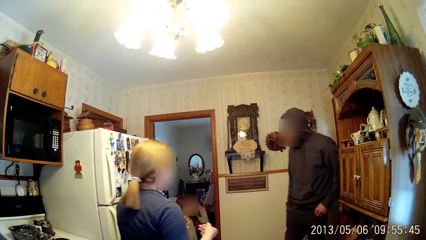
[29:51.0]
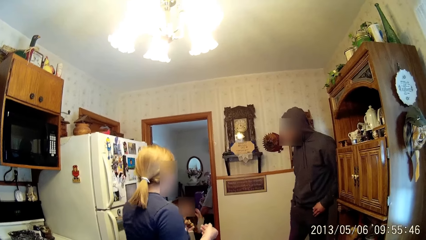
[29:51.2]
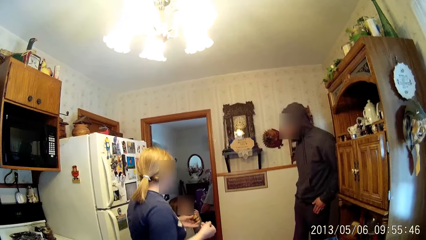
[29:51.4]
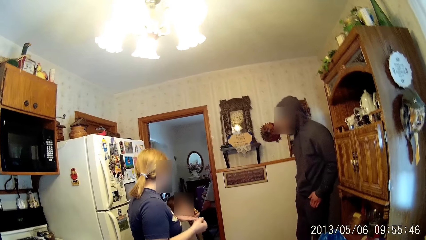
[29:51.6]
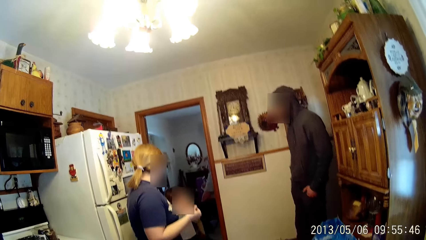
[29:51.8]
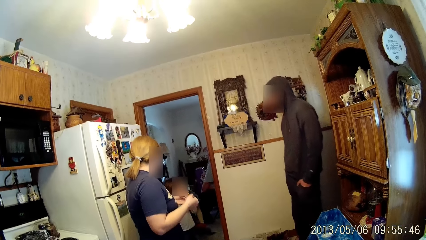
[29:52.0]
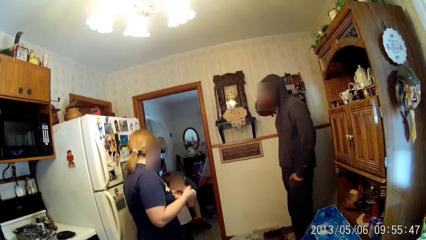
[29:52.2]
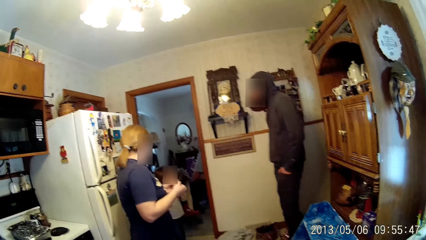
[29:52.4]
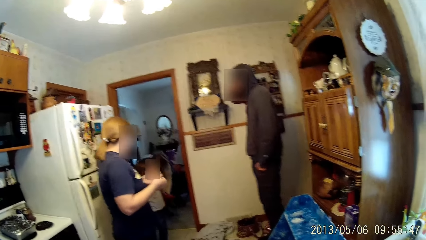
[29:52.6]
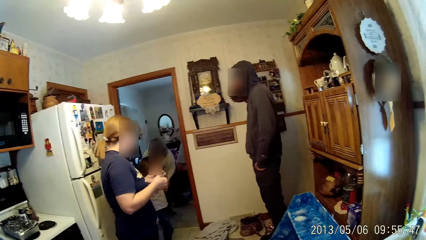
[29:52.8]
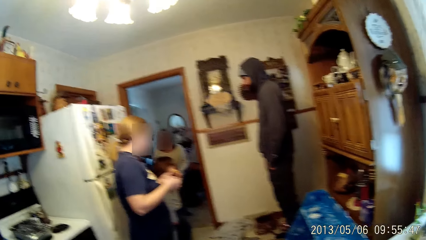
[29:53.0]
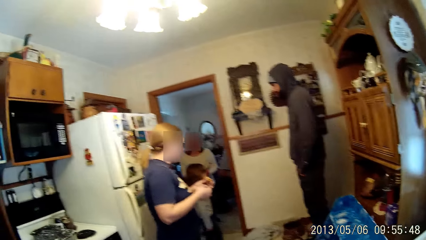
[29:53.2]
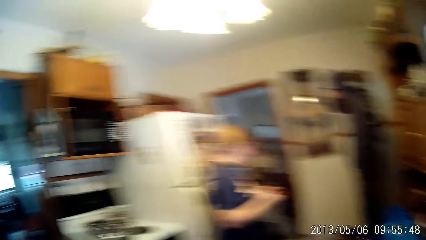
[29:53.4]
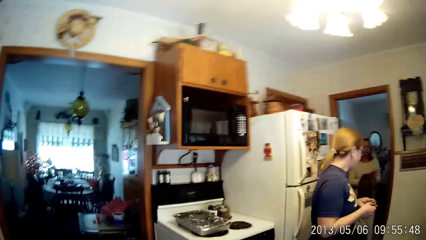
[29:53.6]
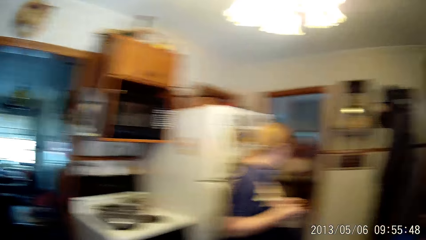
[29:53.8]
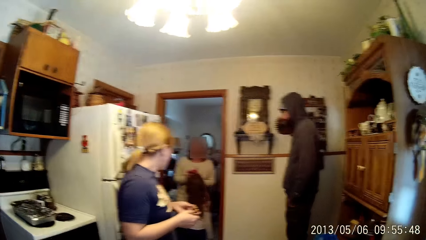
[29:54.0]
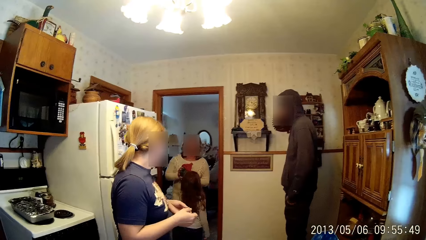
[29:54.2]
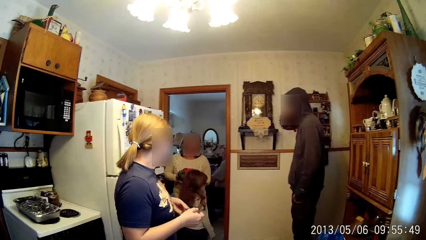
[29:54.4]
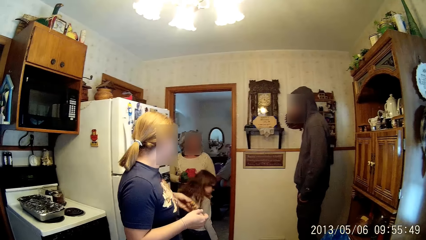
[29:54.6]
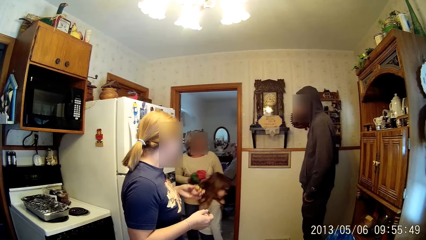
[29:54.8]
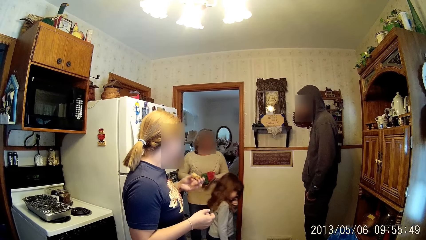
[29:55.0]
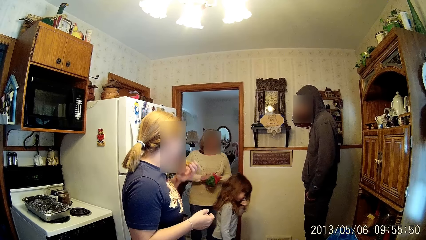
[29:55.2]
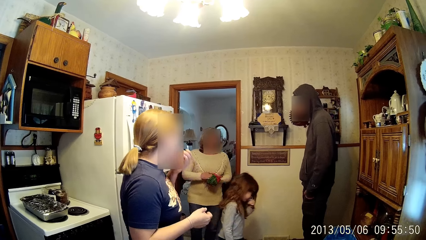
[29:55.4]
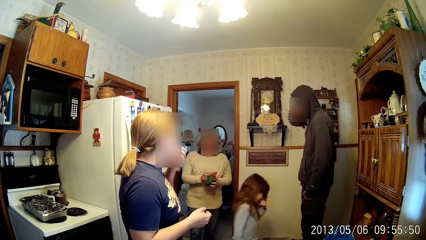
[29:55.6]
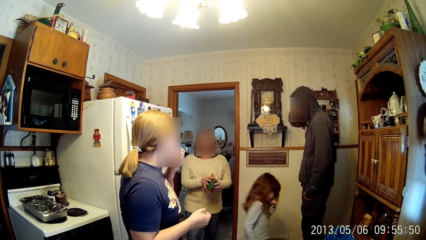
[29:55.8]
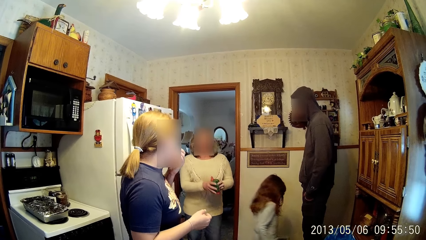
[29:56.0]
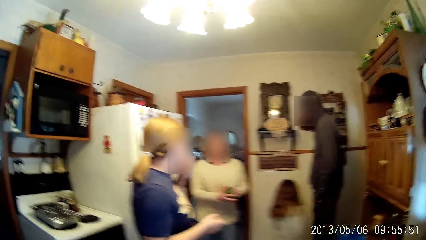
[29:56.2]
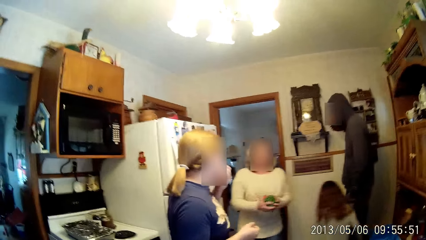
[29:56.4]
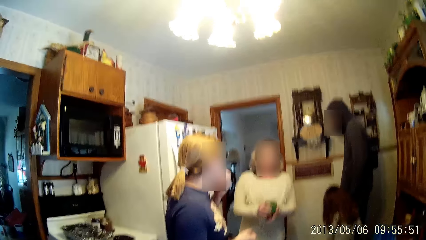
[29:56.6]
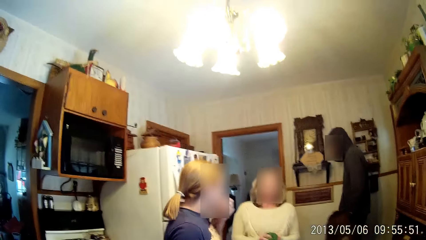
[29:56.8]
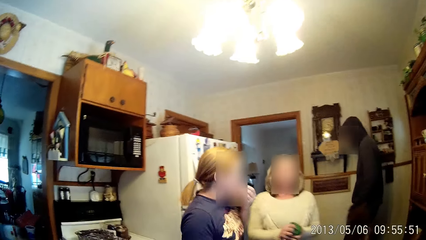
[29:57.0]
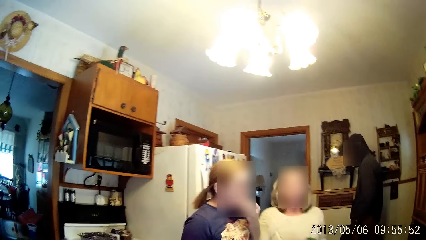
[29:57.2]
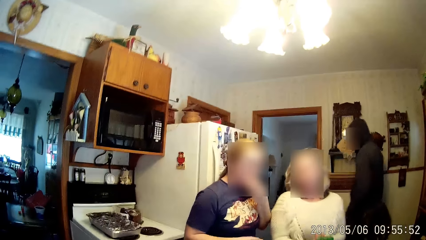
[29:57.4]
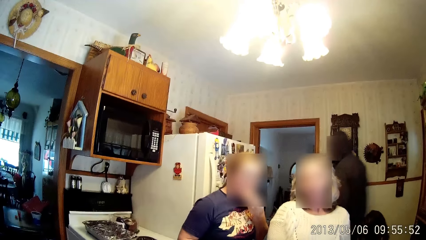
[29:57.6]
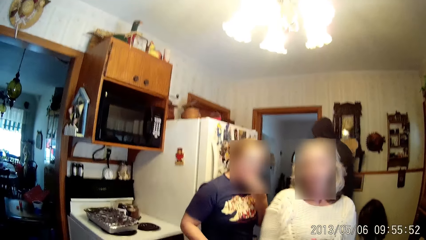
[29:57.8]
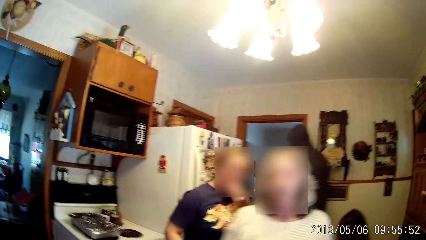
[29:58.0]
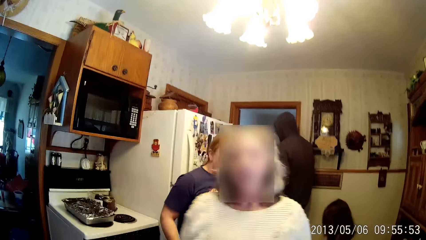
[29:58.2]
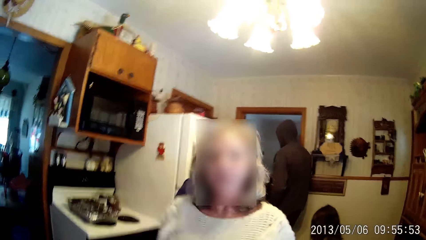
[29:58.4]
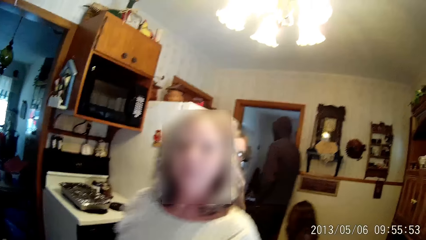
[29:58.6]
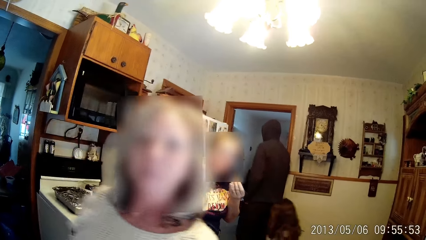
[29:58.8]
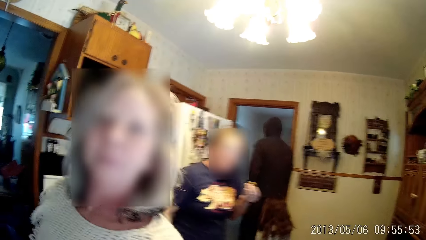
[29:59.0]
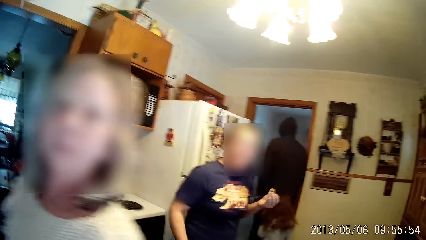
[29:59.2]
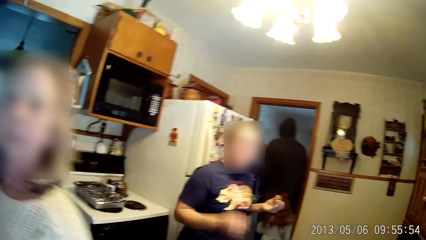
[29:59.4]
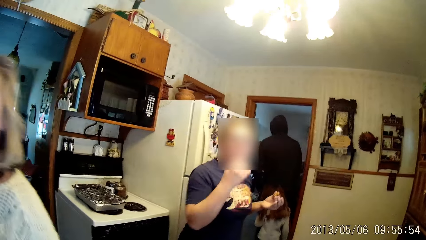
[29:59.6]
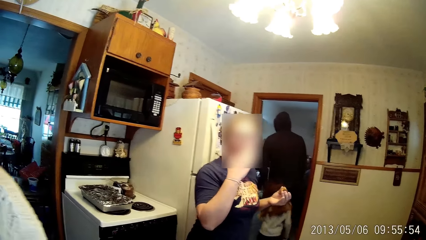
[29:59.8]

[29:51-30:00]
The girl touches her face with her left hand. The girl moves her hand away from the face. A woman picks some trash from the floor with both hands. A lady stands up. The woman enters the kitchen. The camera wearer looks around. The lady folds something. Another woman eats the cake with her left hand. The girl walks away. The first woman squeezes the trash with both hands. A man leaves the kitchen. The man walks to the other room. The girl walks to the other room. The other woman licks her right fingers.
